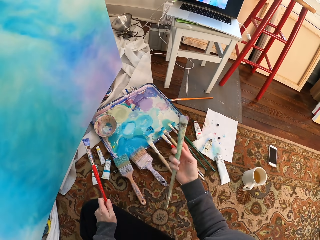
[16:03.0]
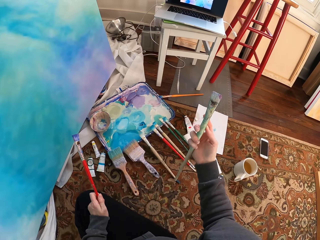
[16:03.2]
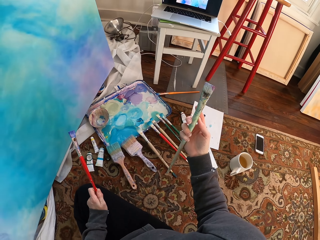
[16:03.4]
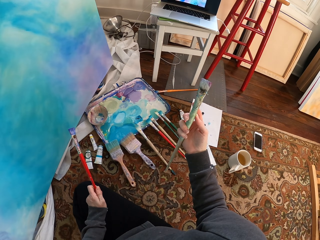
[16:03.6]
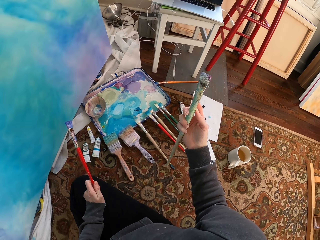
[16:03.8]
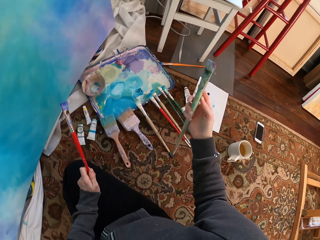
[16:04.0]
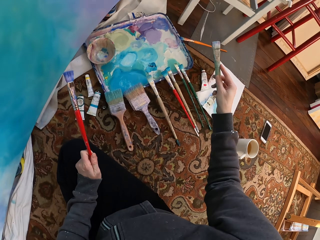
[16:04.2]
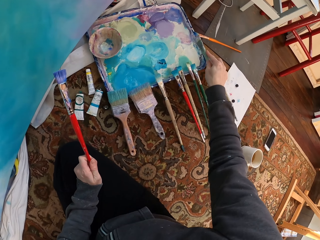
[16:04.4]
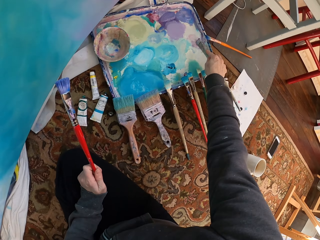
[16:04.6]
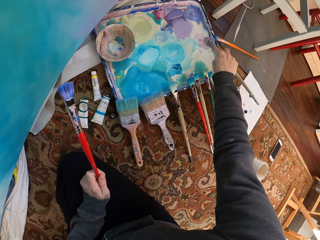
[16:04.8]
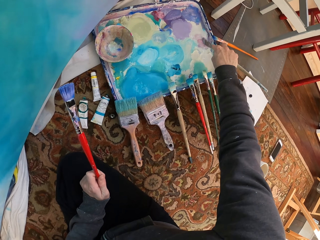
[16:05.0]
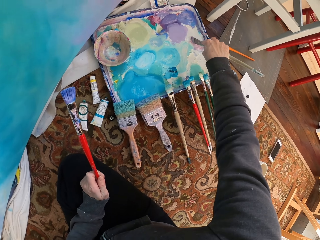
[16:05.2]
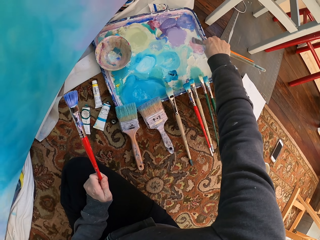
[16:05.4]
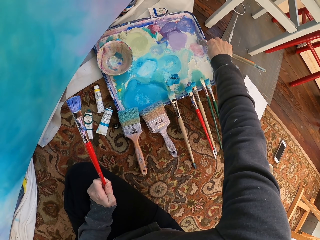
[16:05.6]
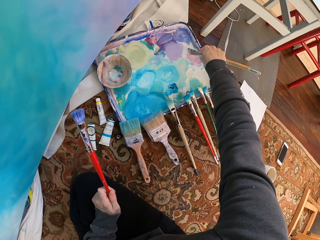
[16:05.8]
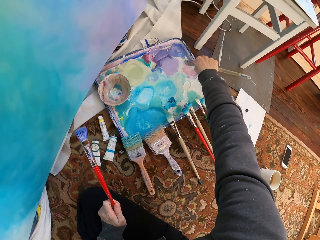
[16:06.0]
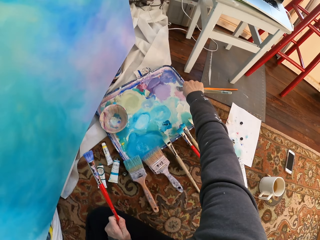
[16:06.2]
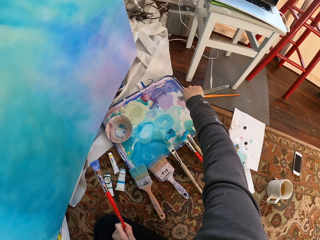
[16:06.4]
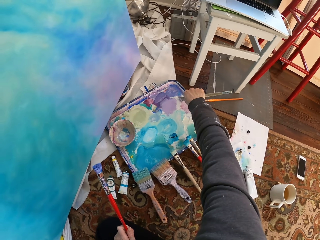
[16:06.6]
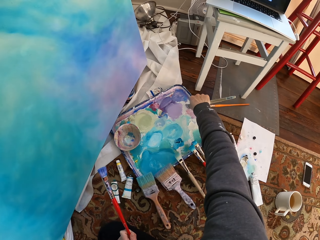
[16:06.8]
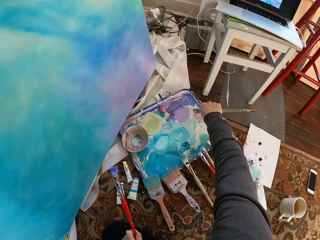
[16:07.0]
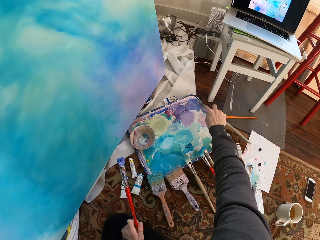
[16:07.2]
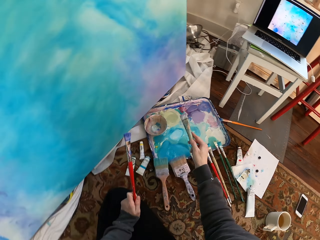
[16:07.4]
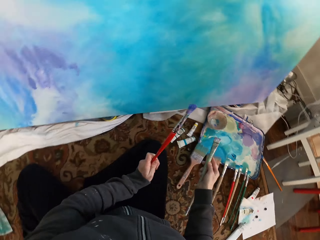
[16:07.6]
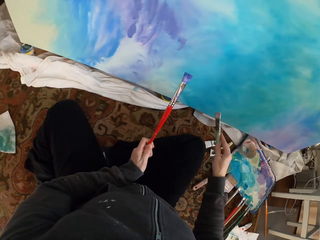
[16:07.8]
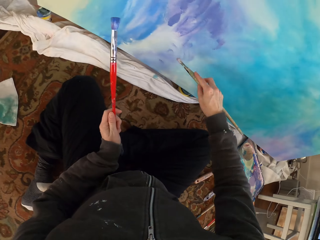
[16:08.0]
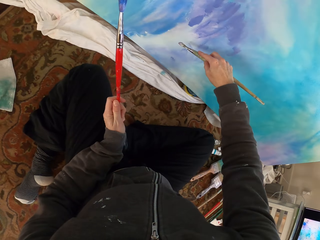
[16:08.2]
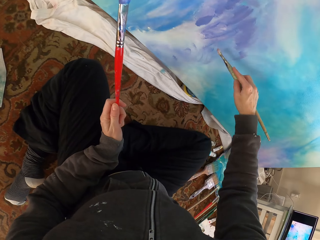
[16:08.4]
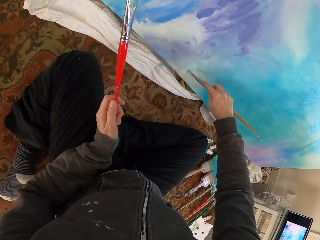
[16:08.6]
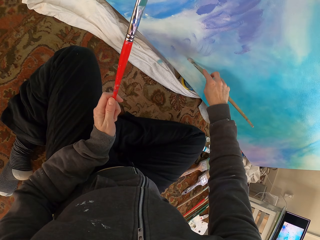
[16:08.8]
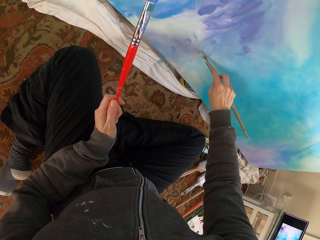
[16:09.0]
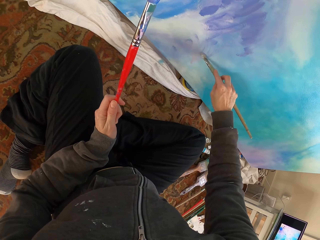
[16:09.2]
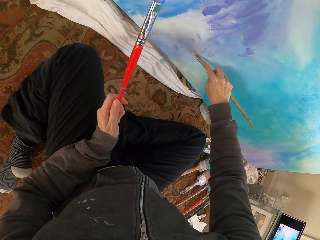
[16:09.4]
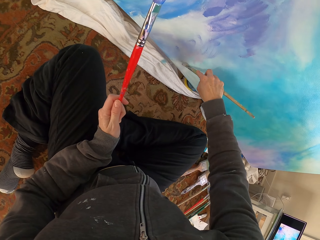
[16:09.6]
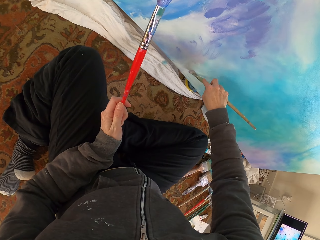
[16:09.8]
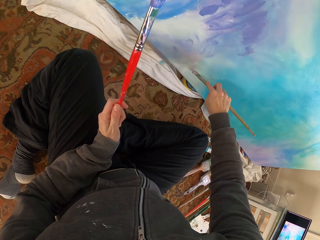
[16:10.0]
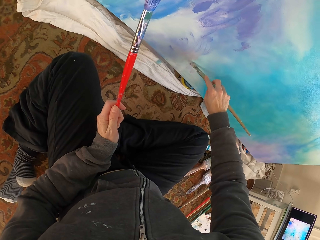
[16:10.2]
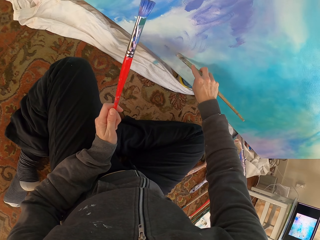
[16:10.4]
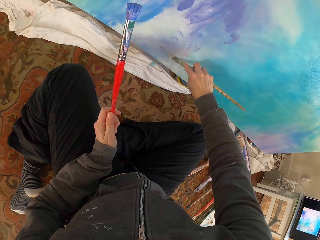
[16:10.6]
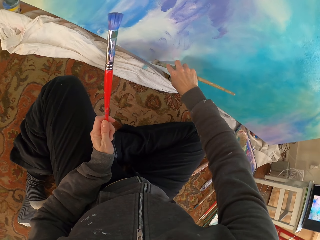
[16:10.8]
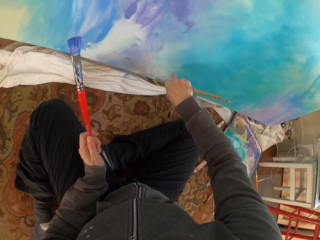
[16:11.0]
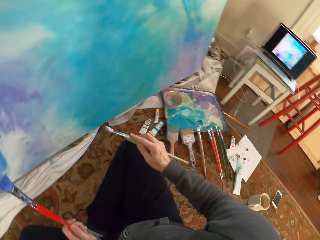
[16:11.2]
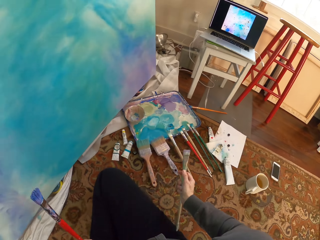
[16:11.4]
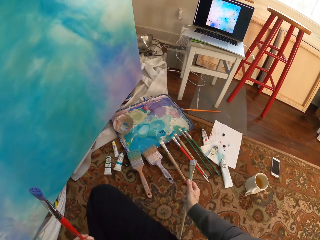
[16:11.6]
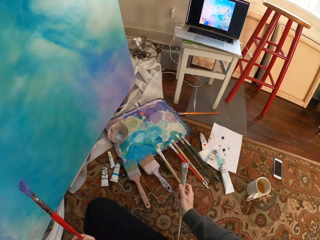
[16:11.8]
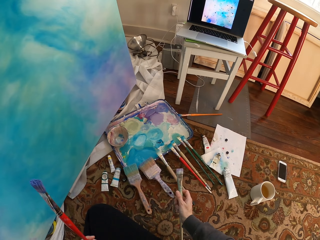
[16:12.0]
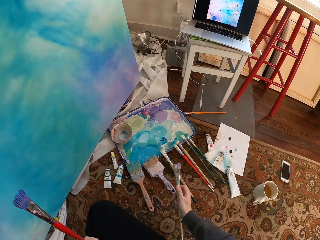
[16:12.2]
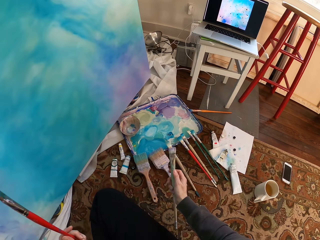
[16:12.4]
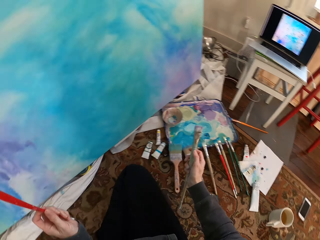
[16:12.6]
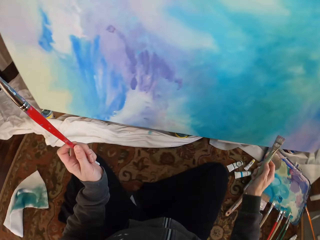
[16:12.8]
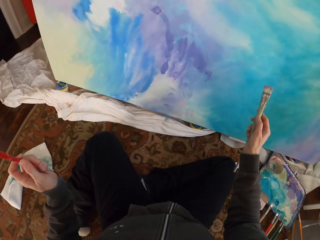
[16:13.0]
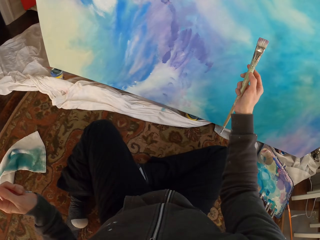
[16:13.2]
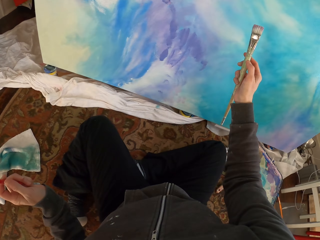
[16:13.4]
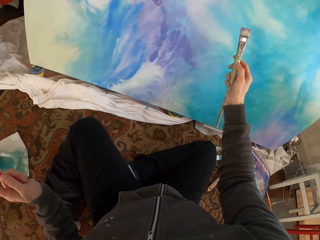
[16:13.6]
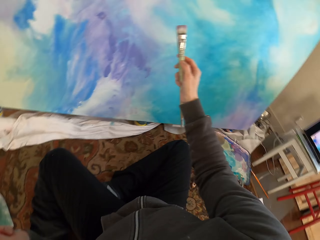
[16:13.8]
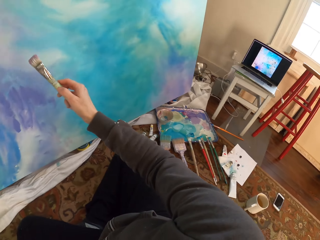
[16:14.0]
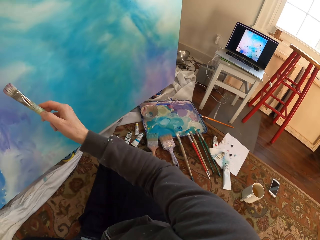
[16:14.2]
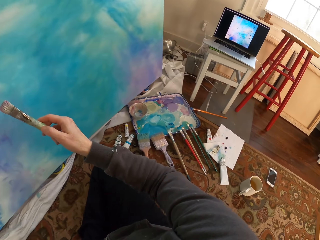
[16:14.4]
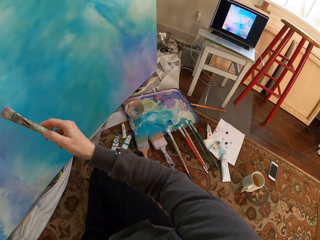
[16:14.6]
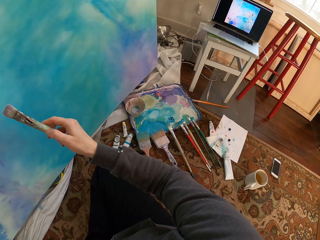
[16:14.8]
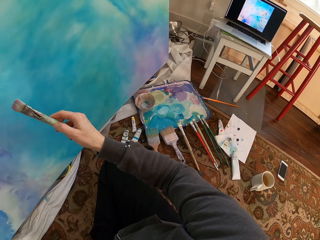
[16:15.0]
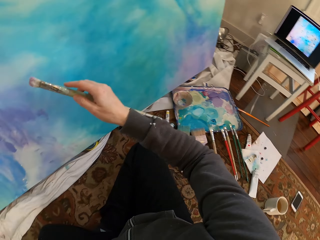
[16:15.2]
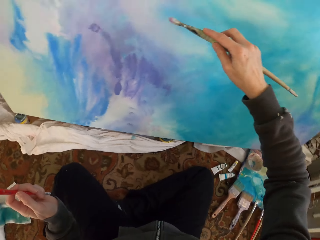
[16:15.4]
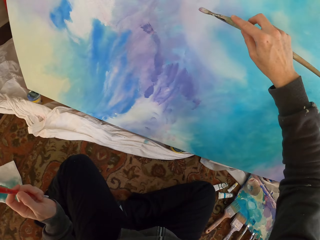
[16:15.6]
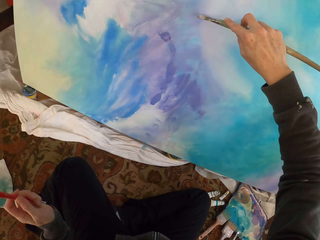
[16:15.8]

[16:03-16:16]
The camera wearer scrapes off excess paint from the brush. They look at the brush. They look at the paint. They mix the paint. They scrape off excess paint from the brush. They use the paint brush to paint with the right hand. They look around. They turn. They look at the brush.

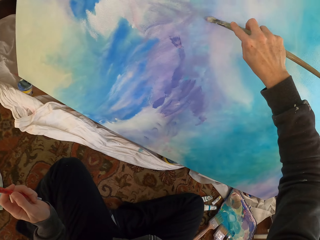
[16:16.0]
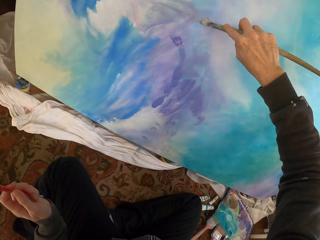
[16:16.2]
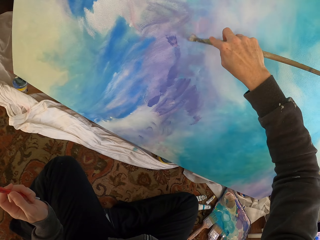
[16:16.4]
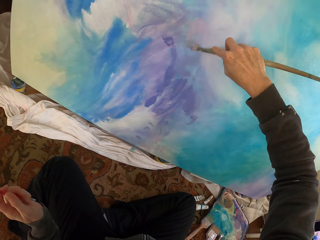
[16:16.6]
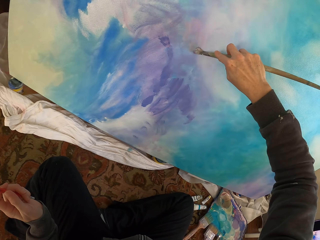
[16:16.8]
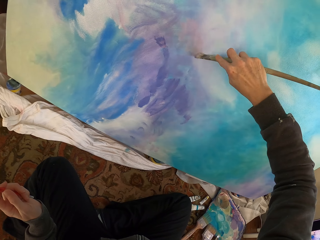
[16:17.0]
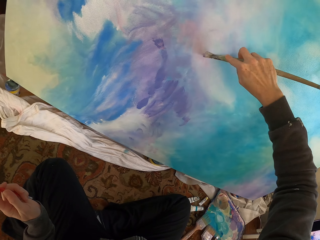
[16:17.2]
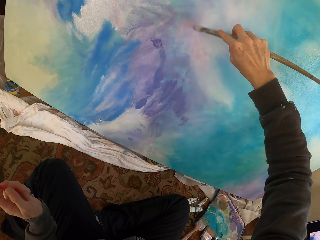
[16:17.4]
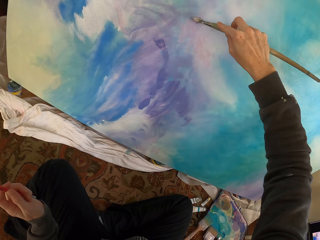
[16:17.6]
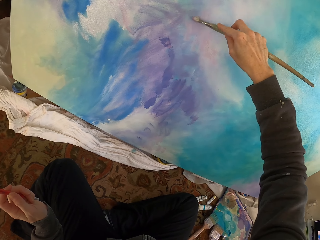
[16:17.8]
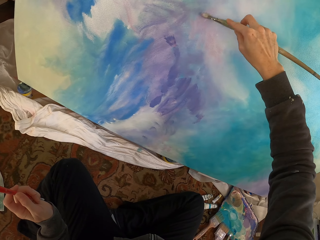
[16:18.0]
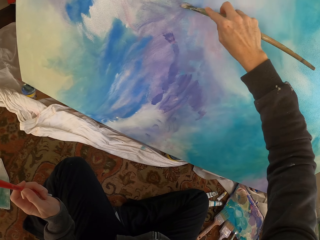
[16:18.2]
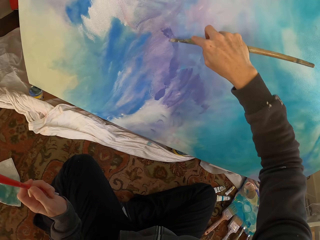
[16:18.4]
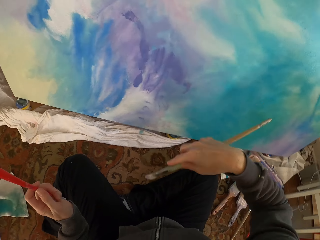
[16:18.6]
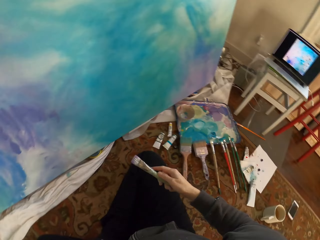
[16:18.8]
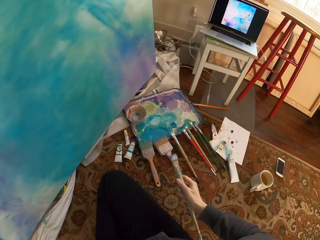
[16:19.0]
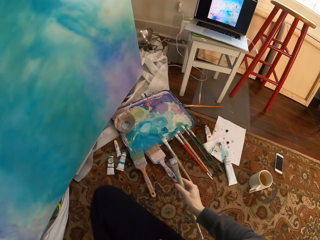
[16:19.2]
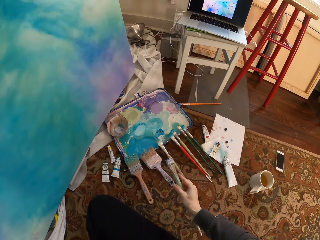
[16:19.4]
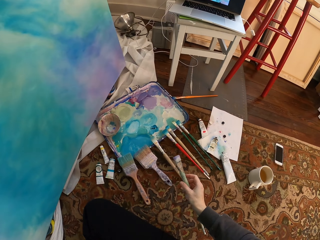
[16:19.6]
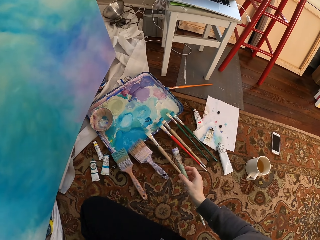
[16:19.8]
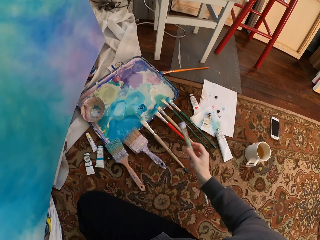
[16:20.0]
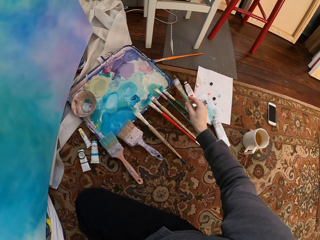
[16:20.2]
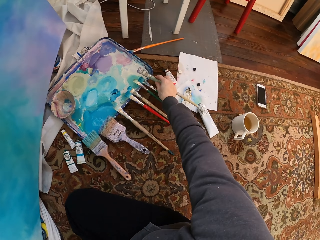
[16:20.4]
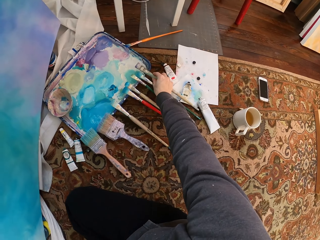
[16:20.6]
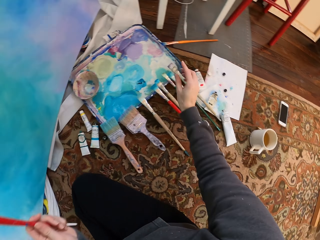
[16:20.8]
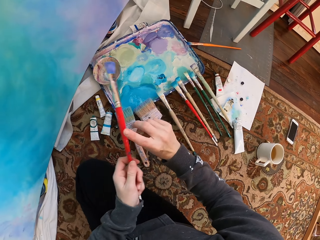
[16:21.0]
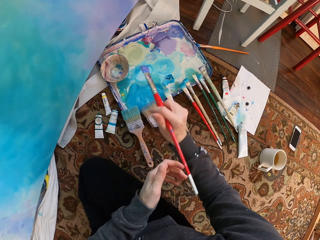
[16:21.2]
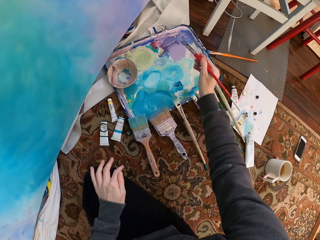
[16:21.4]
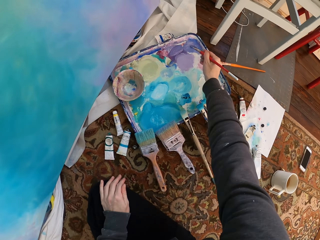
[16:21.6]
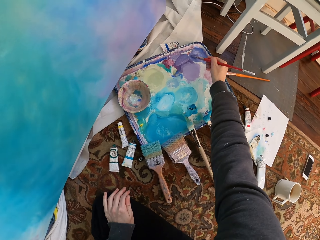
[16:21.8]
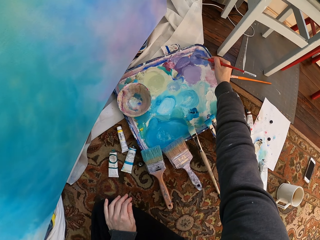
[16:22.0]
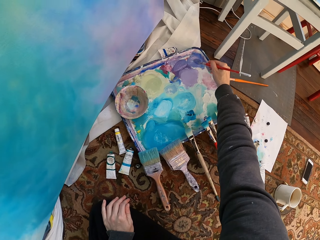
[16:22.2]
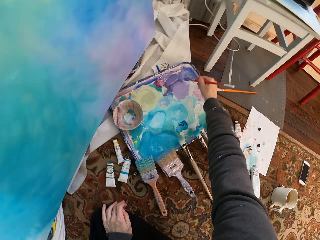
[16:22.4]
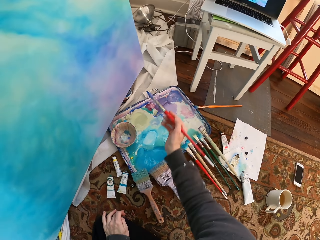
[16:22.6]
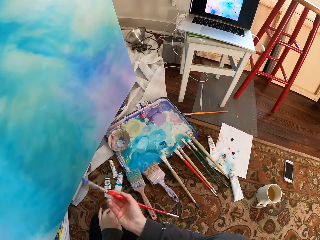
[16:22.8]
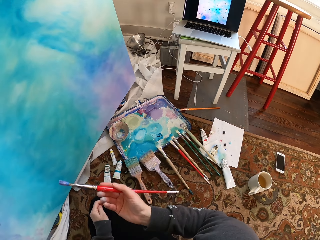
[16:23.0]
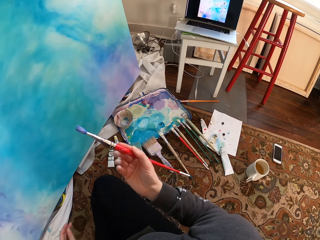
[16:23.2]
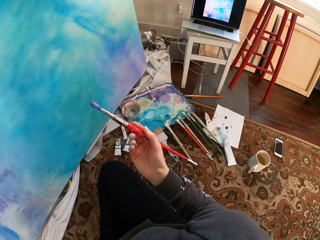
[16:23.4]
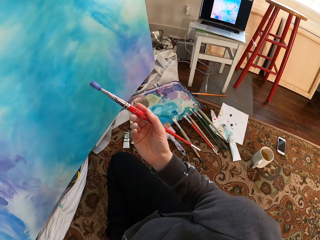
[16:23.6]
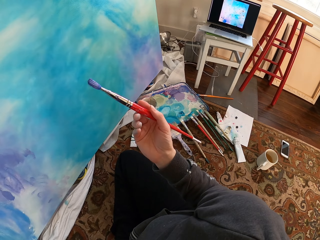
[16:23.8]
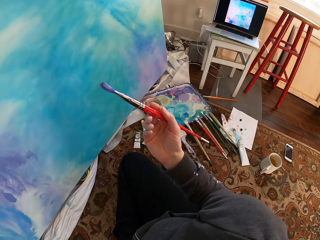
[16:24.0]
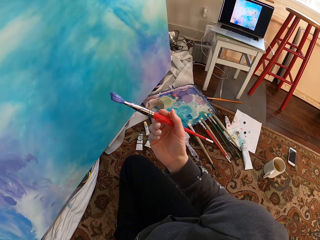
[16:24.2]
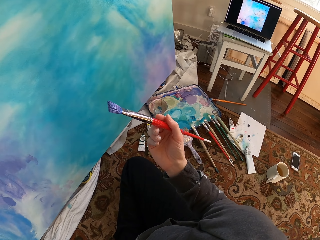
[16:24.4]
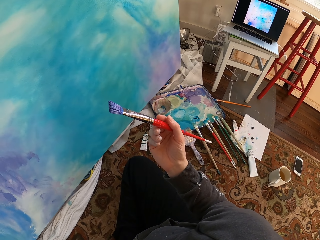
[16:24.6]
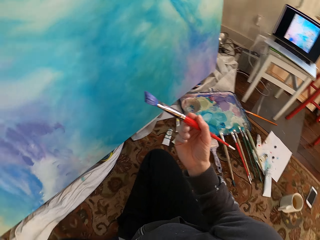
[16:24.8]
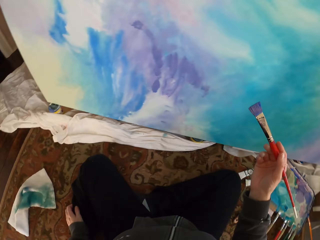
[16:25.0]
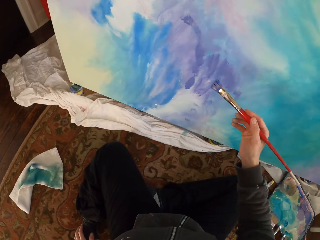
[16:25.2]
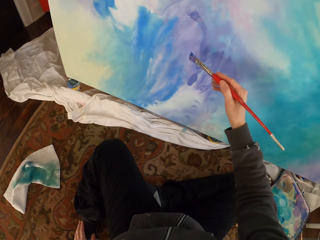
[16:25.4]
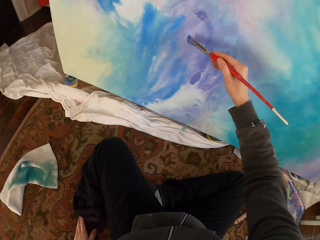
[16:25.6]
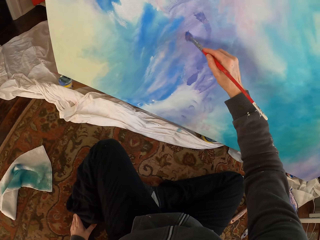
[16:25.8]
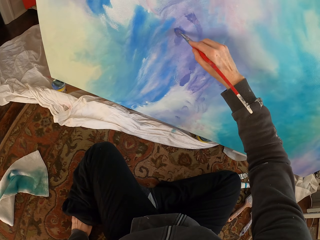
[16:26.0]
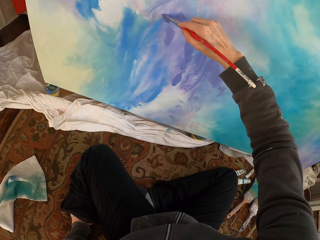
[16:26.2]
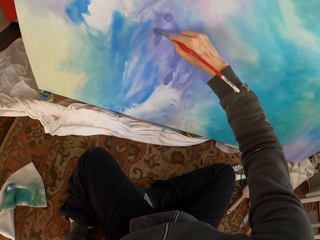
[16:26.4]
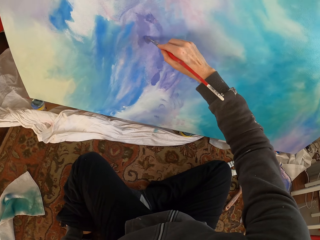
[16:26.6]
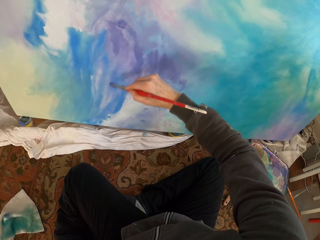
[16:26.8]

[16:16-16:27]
The camera wearer uses a paint brush to paint with the right hand. They place the paint brush on the painting palette. They turn. They exchange the brush from the left hand to the right hand. They use the paint brush to paint with the right hand. They scrape off excess paint from the brush.
